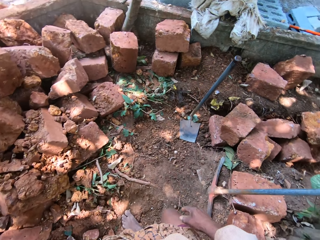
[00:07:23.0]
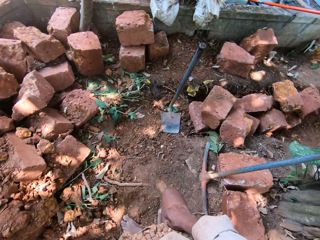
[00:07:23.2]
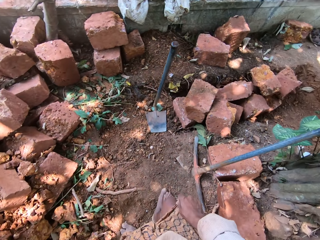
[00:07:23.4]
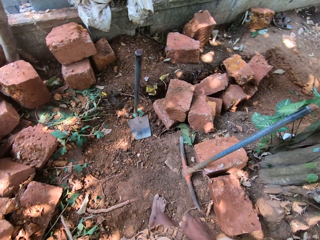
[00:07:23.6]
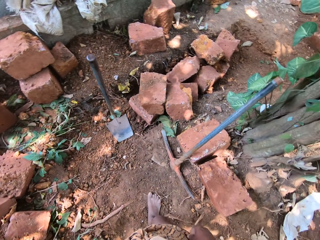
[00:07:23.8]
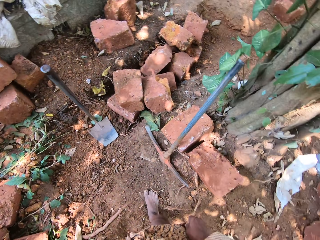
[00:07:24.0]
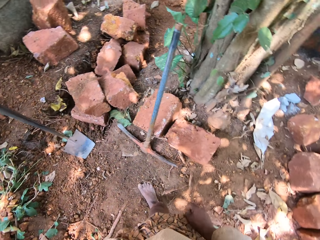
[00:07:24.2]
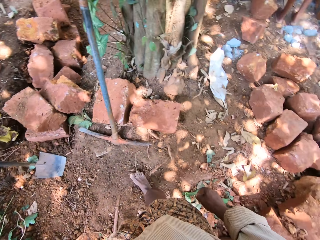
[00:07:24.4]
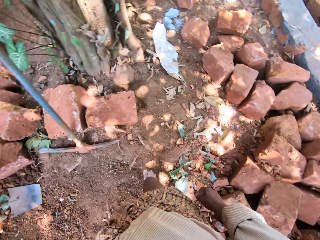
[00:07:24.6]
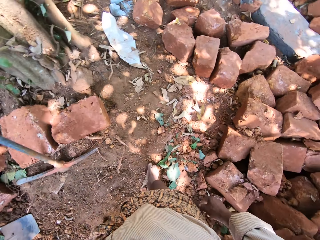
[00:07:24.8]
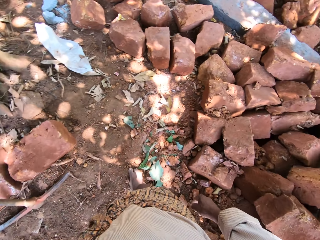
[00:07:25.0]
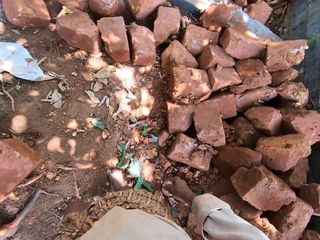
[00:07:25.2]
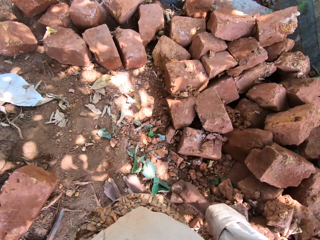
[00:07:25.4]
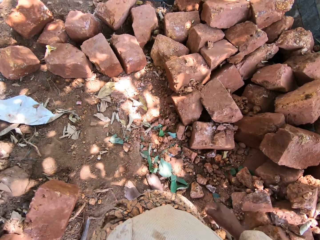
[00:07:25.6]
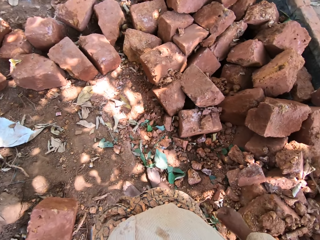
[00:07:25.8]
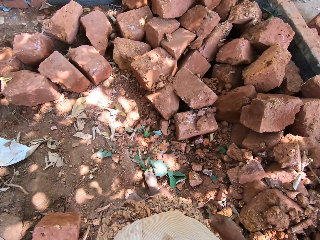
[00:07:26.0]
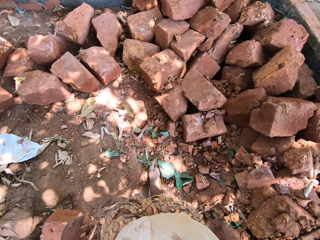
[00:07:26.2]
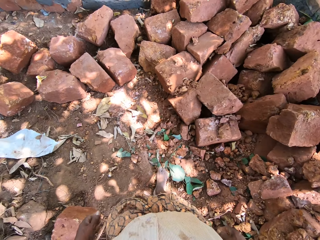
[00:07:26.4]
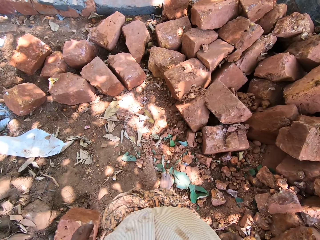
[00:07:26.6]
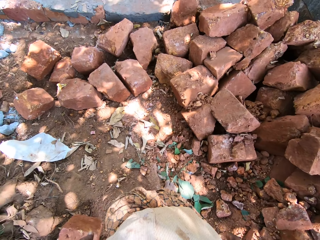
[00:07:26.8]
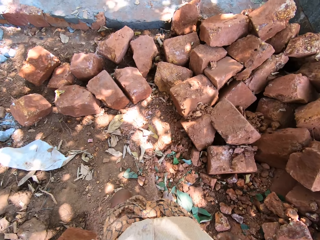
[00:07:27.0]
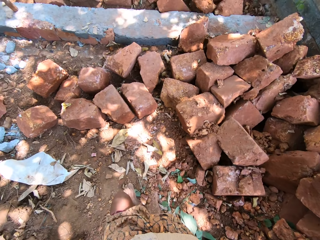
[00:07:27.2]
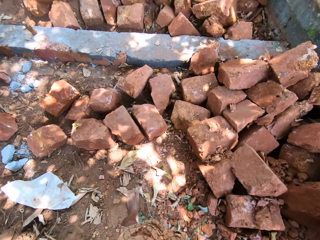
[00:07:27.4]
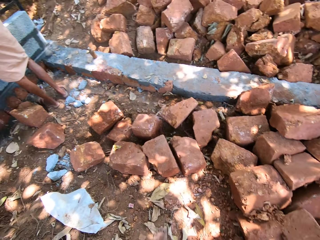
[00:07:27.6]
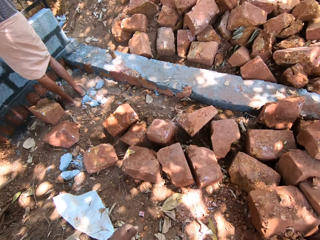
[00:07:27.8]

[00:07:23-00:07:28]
The camera wearer converses with the man.

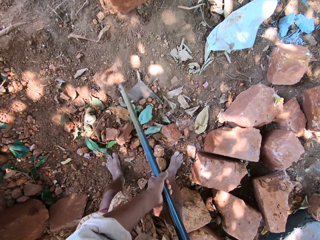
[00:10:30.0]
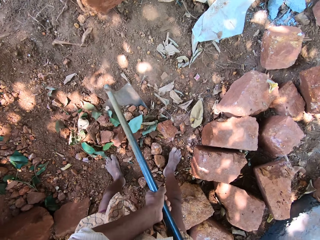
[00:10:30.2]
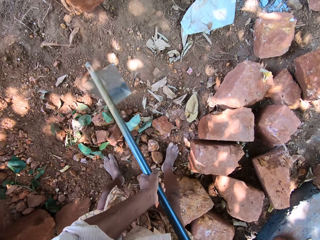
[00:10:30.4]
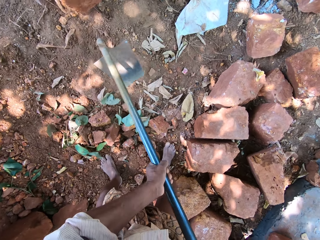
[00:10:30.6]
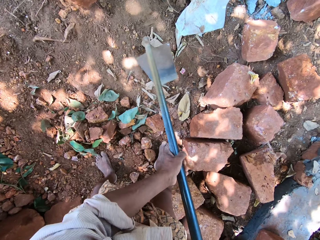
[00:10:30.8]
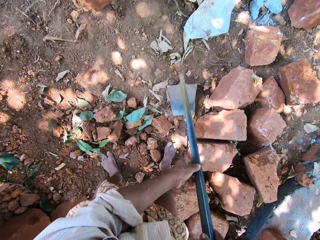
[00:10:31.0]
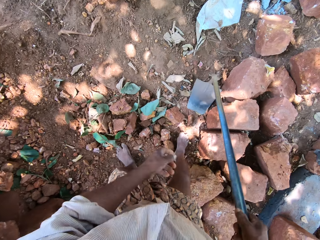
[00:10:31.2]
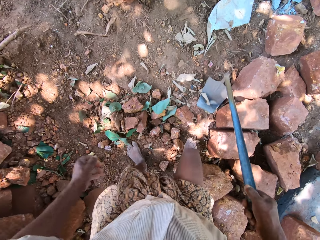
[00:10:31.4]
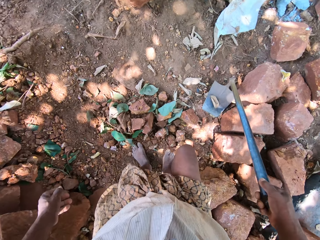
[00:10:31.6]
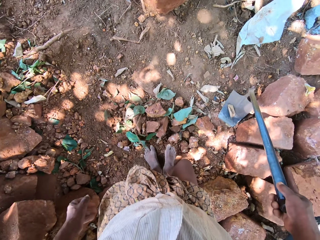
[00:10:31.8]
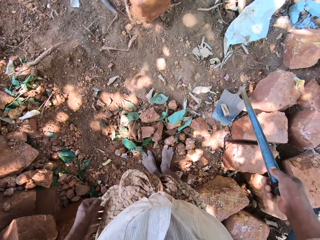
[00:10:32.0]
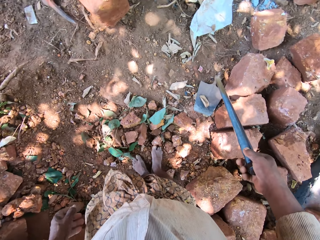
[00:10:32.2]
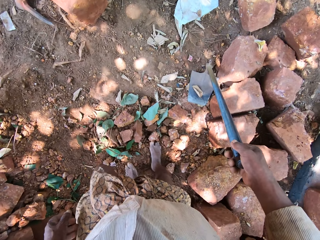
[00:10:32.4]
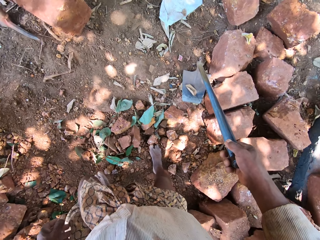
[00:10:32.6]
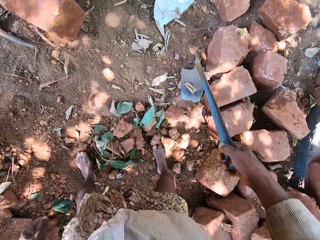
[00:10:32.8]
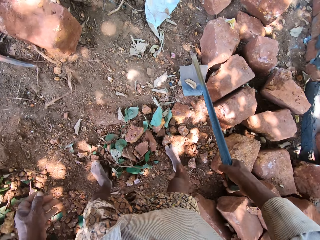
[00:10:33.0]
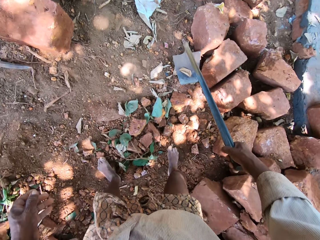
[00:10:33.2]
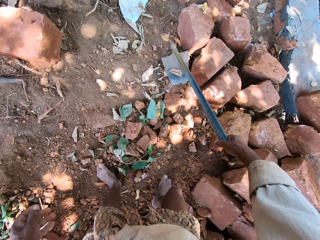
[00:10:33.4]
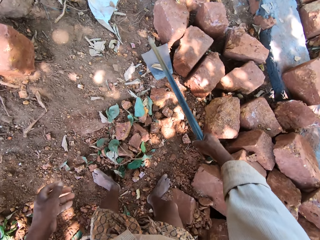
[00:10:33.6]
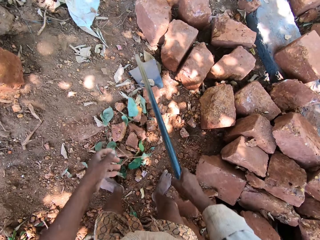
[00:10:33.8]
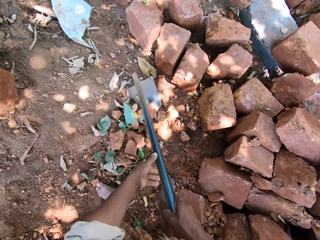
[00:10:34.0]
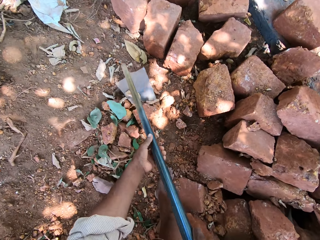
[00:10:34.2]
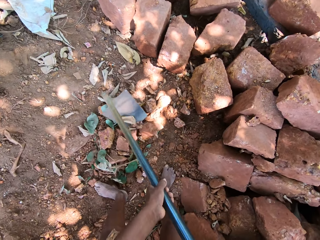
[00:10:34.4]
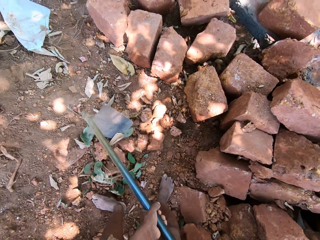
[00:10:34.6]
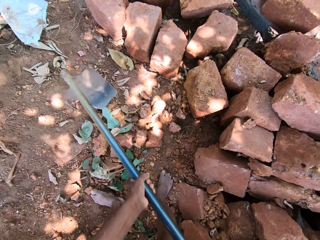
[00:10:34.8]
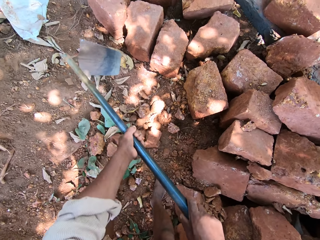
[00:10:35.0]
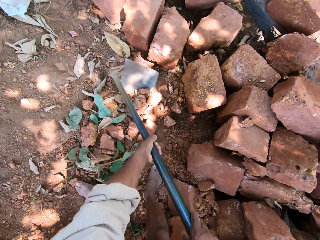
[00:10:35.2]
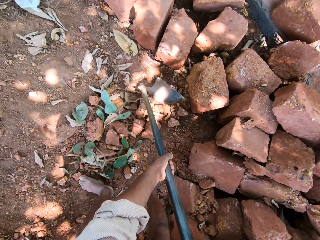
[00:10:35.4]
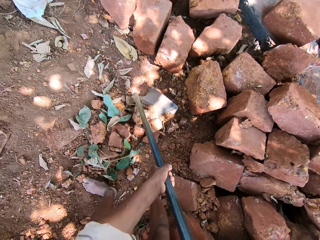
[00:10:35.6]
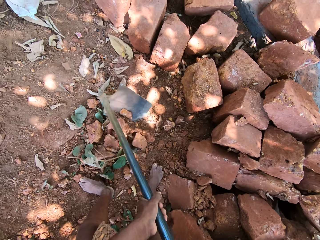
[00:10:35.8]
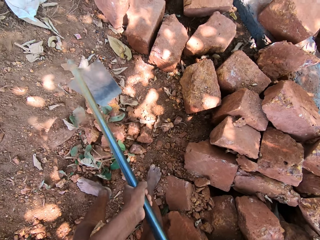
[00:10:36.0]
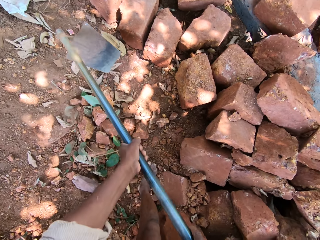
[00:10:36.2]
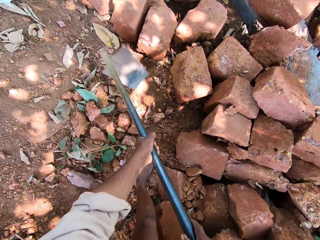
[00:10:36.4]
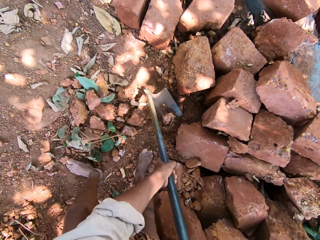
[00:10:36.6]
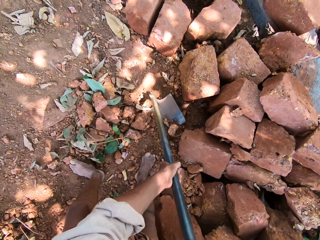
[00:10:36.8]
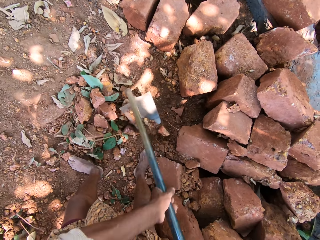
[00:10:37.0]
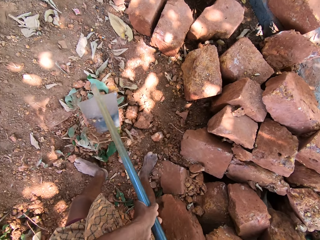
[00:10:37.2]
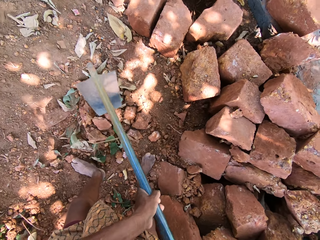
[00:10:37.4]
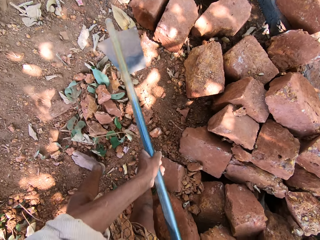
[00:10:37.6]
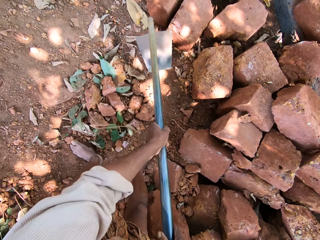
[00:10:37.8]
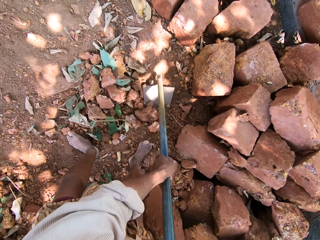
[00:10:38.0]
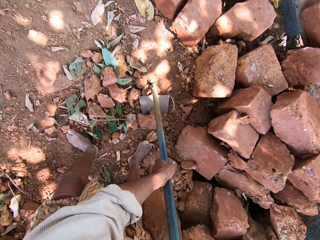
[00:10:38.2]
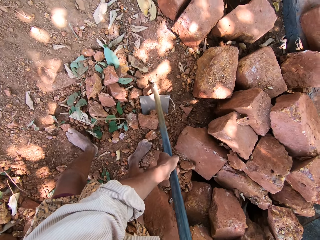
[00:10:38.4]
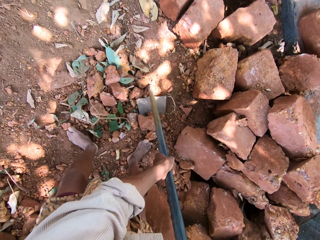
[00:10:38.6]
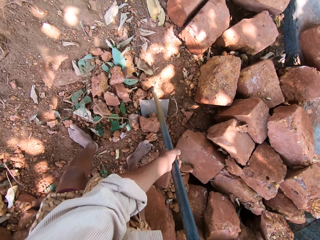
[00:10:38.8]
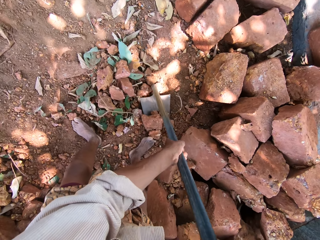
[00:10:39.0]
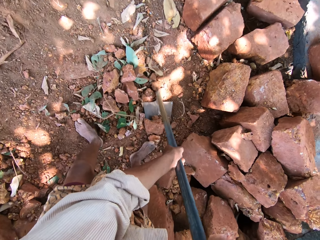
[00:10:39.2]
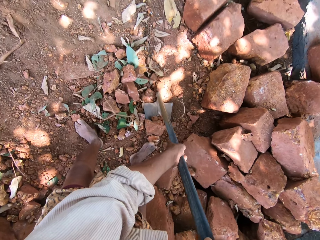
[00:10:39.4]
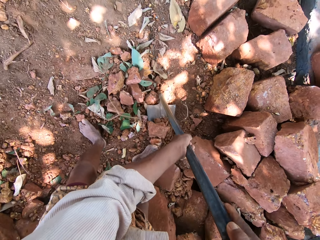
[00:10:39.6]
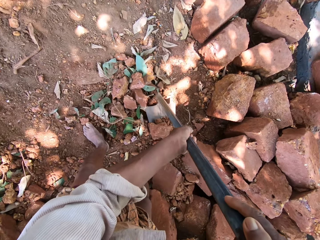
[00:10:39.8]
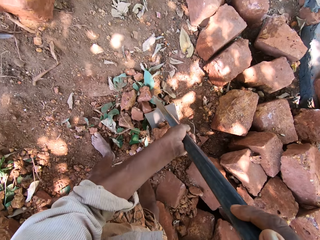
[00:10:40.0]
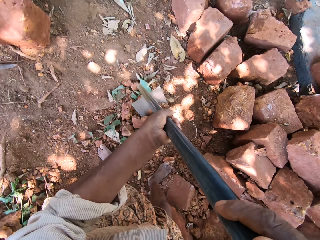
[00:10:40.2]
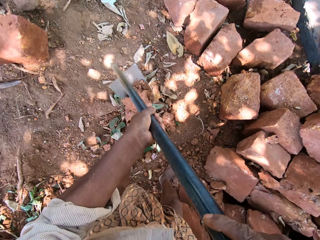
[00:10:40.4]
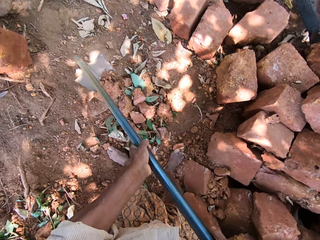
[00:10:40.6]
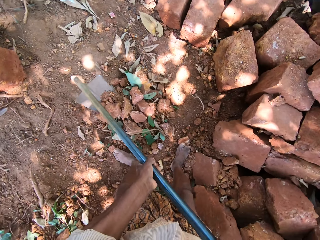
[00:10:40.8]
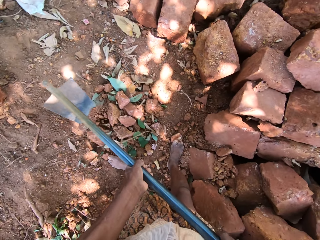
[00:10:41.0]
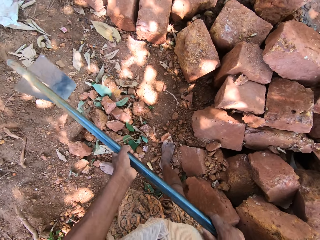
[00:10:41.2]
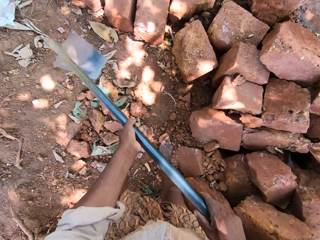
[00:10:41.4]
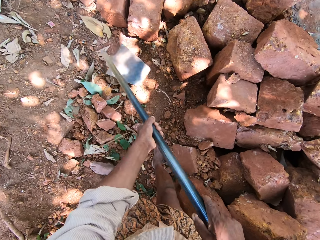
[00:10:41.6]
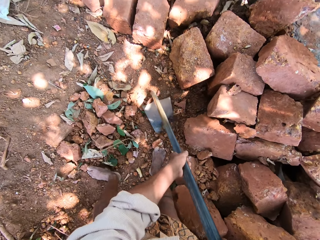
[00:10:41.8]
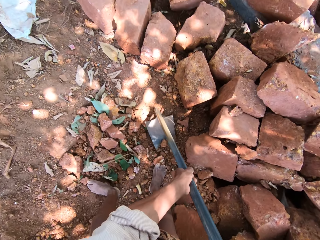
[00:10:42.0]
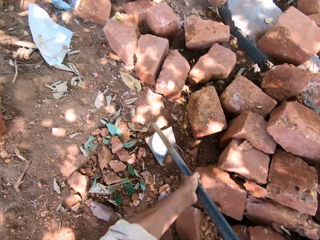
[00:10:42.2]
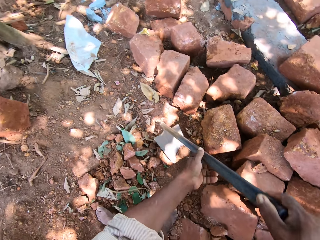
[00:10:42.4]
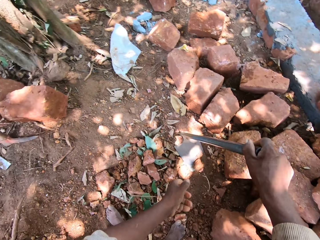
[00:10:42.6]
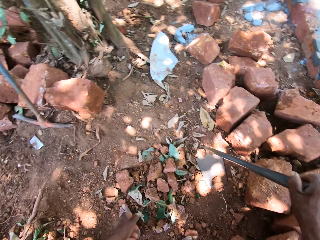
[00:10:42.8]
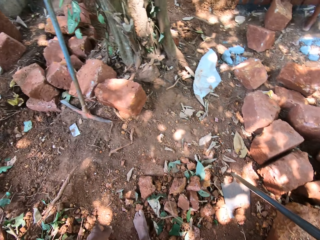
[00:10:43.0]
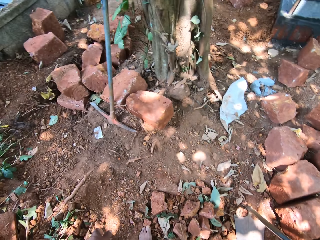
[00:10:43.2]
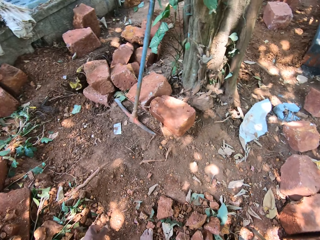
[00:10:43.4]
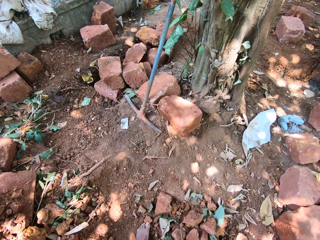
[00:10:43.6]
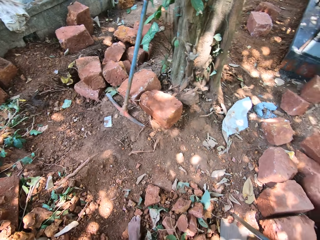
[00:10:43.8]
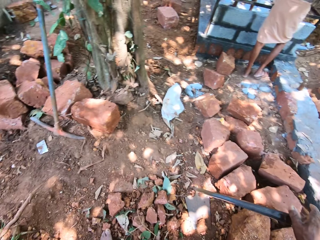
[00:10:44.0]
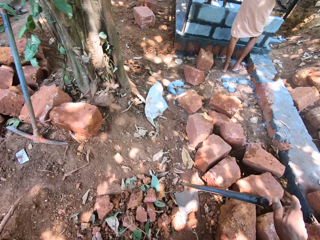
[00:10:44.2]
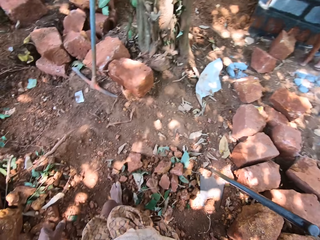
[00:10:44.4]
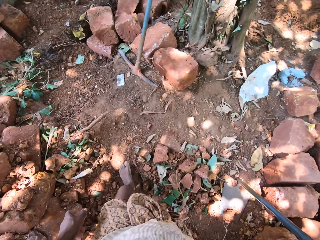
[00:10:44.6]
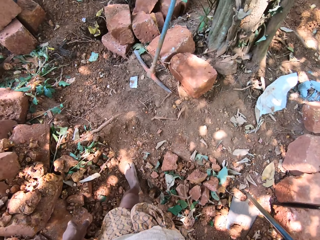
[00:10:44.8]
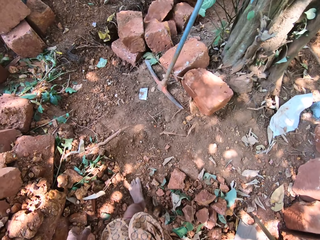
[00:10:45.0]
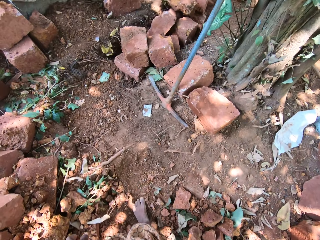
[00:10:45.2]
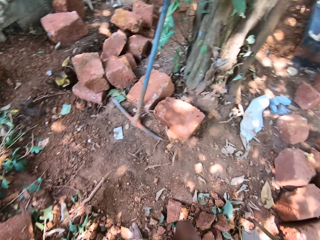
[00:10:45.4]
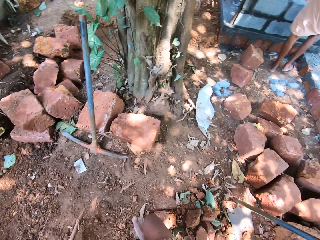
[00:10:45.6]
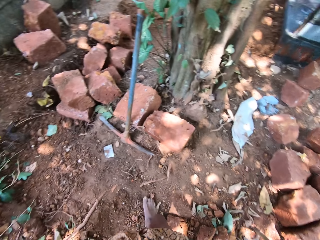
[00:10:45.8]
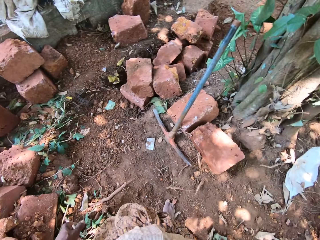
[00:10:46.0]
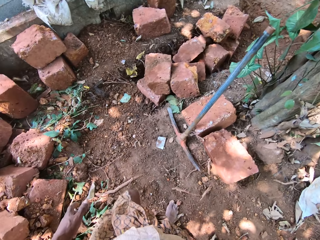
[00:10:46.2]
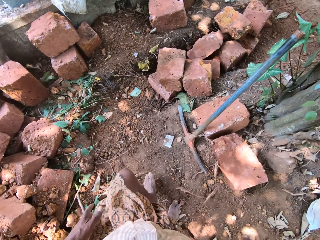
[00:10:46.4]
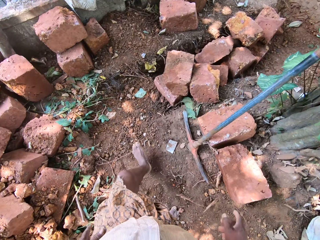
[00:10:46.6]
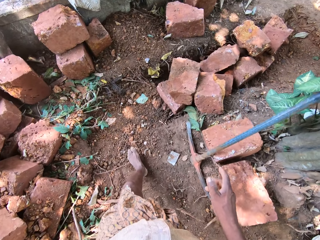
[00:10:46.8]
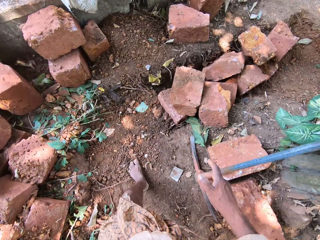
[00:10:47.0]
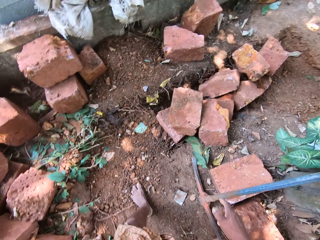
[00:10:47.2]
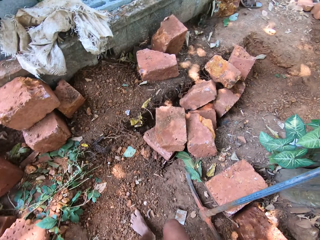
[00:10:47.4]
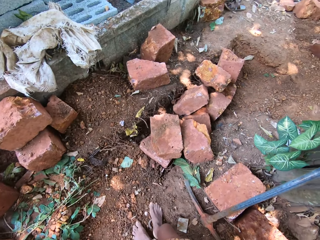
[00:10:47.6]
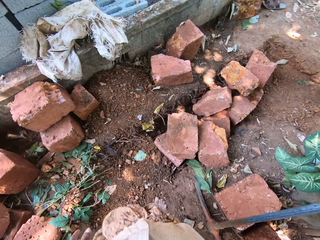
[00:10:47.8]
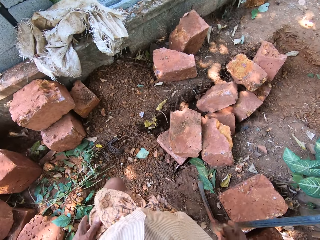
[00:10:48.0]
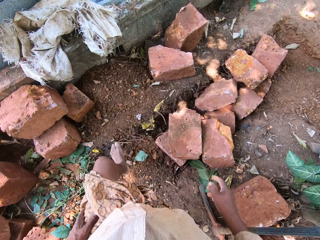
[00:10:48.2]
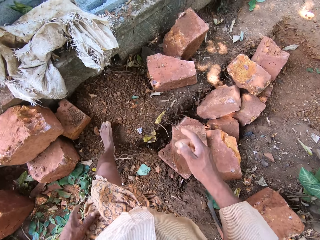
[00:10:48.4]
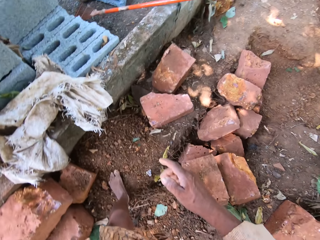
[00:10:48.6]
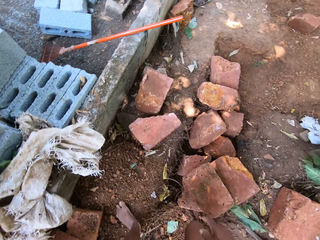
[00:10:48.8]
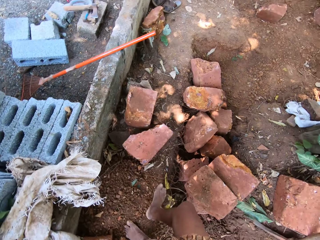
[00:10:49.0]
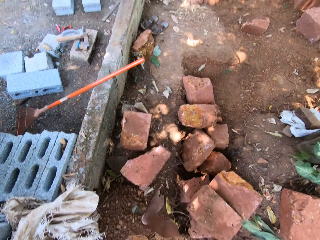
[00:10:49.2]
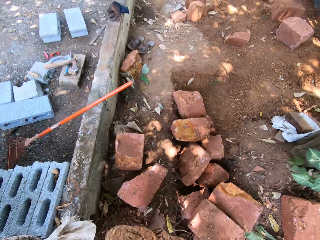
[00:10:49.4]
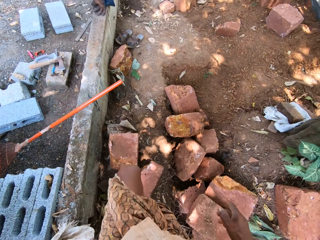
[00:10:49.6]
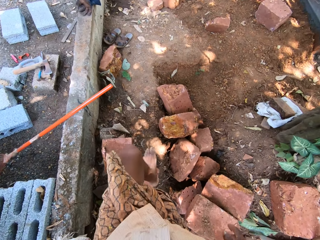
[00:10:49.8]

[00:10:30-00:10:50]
The camera wearer removes his left hand from the hoe in his right hand. He moves the legs. He moves the stones. He holds the hoe with both hands. He scoops clay sand from the ground with the hoe in both hands. He picks the stones with the hoe. He throws the stones. He puts the hoe down. He removes his left hand from the hoe in his right hand. He looks around. He steps forward.
